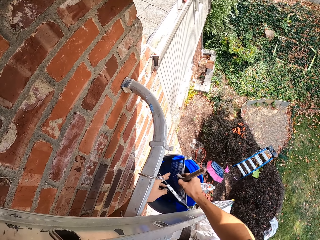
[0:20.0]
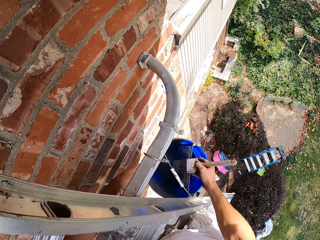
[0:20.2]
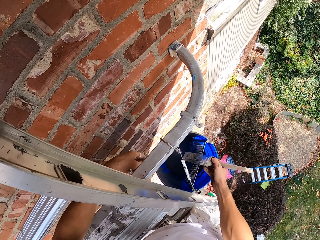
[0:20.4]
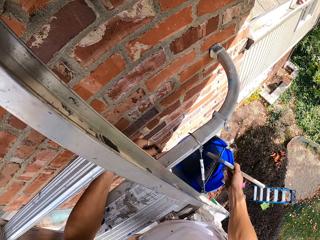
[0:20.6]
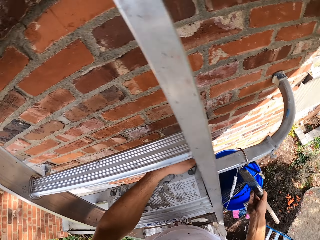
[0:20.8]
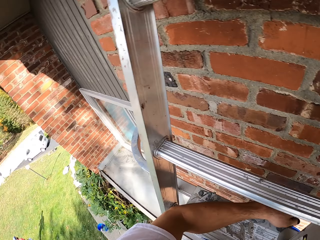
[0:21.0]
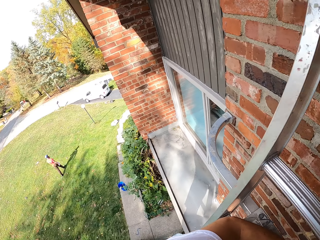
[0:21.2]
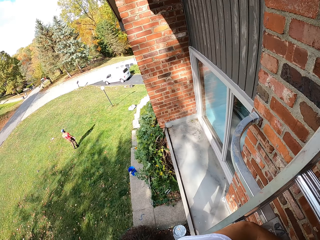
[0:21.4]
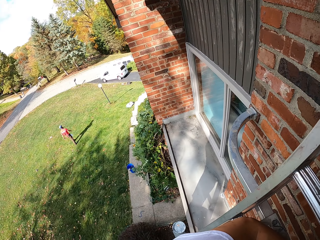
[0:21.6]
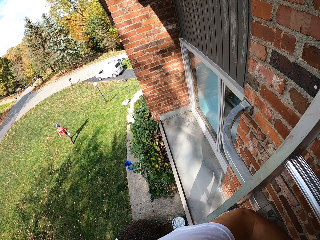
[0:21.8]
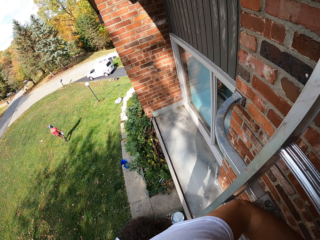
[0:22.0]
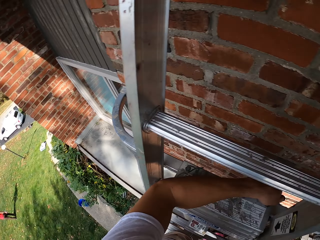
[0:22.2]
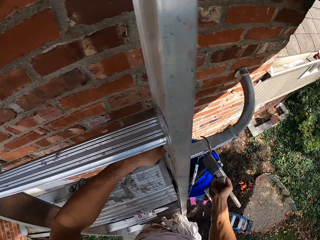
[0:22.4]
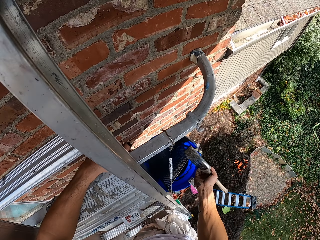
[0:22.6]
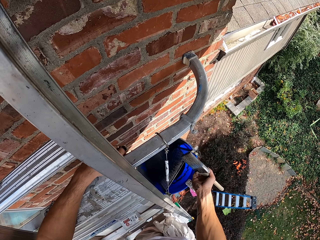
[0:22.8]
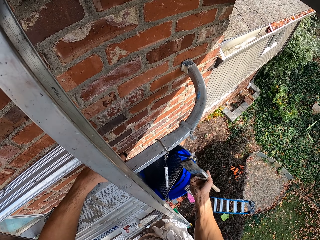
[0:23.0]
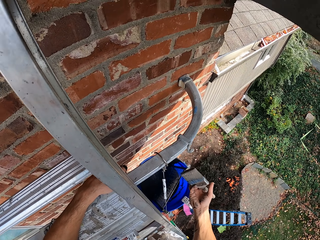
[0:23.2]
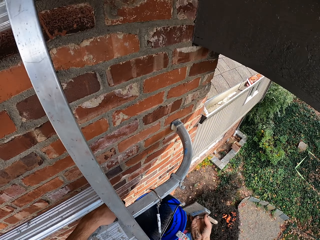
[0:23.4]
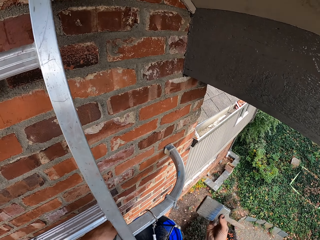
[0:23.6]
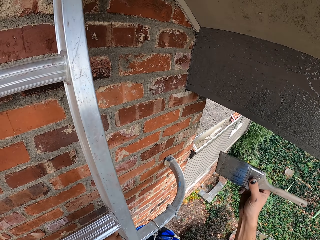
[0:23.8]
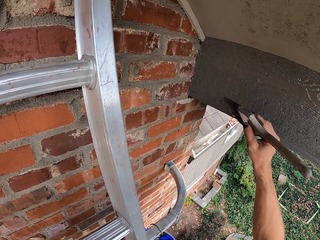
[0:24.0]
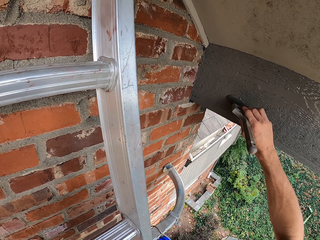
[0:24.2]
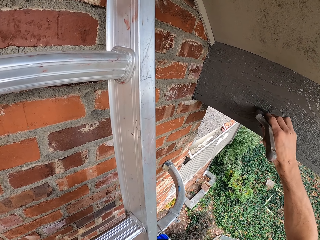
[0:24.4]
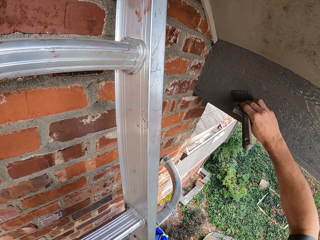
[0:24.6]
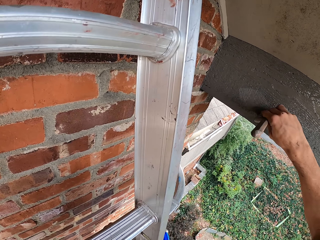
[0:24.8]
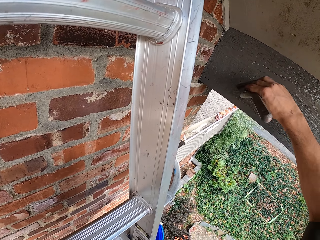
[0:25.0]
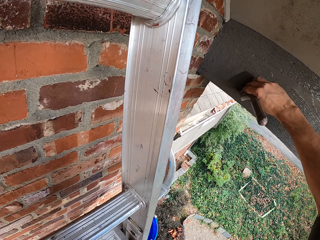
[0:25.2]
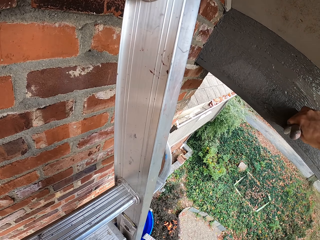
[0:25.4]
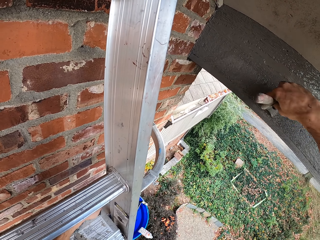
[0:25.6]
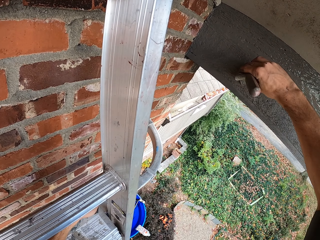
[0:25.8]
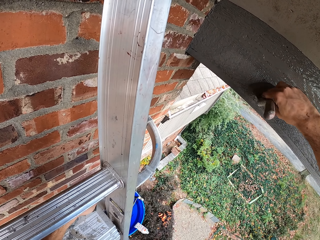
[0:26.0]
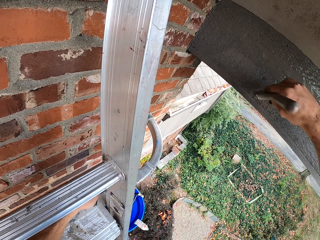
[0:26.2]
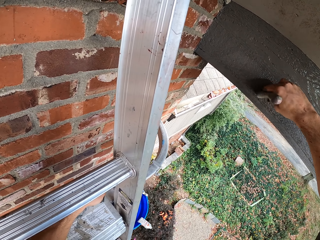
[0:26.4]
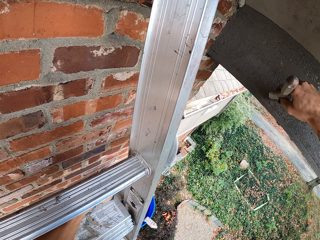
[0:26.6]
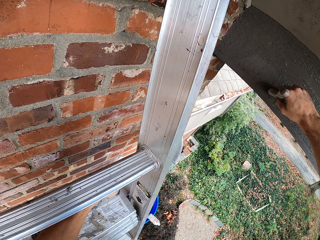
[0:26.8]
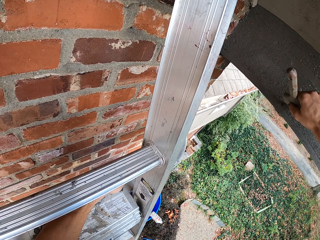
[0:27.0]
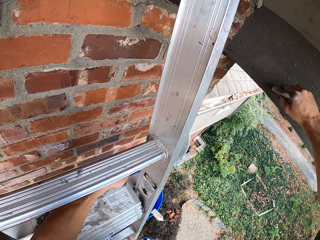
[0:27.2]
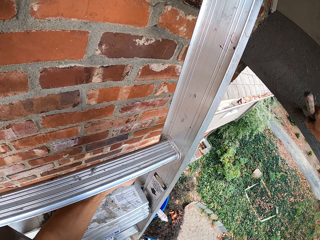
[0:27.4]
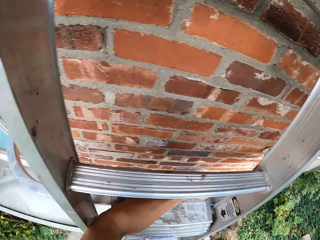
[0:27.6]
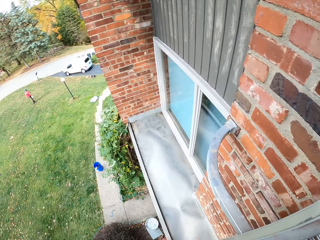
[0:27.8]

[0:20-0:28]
The camera wearer looks around. They paint the wood with a paint brush.

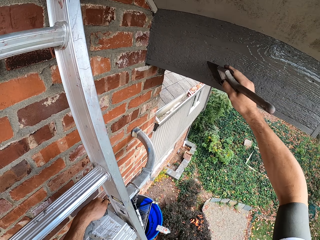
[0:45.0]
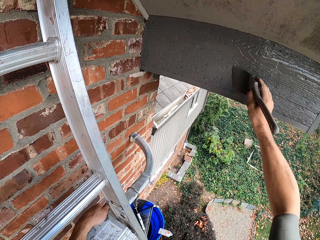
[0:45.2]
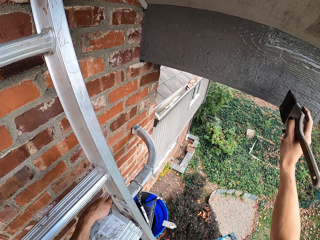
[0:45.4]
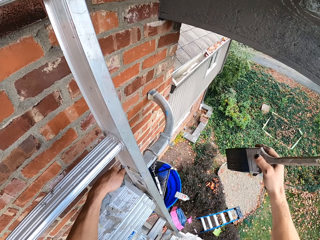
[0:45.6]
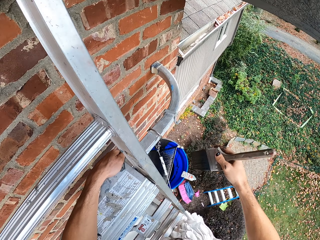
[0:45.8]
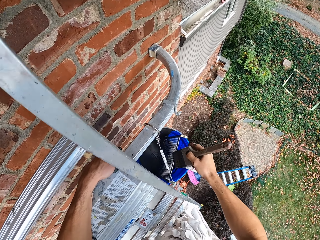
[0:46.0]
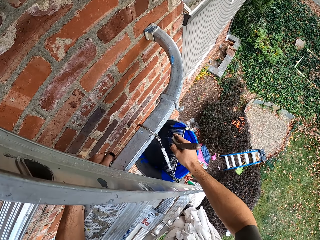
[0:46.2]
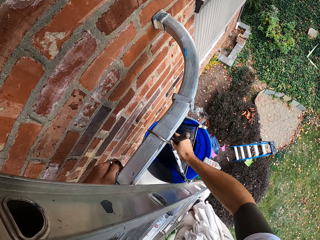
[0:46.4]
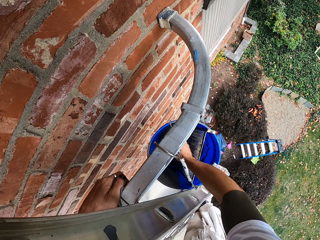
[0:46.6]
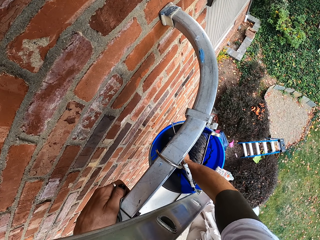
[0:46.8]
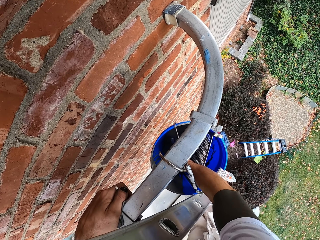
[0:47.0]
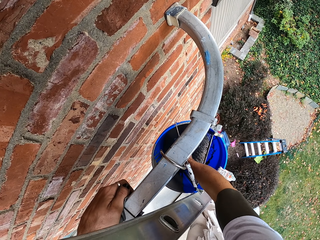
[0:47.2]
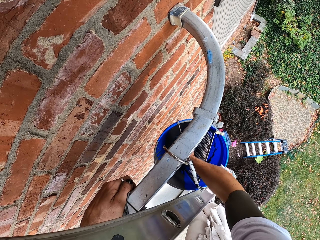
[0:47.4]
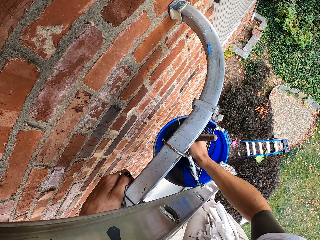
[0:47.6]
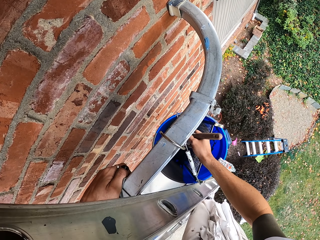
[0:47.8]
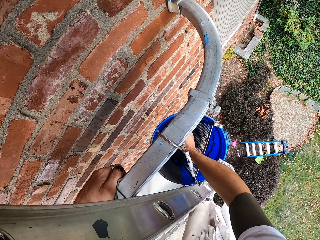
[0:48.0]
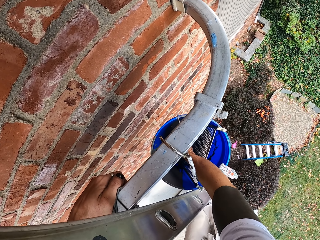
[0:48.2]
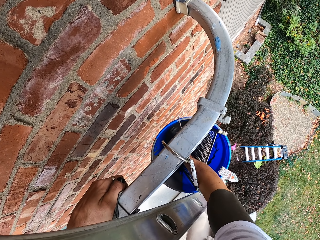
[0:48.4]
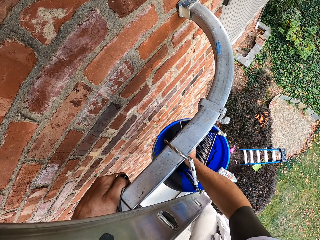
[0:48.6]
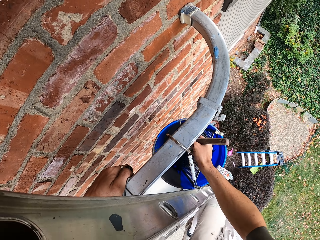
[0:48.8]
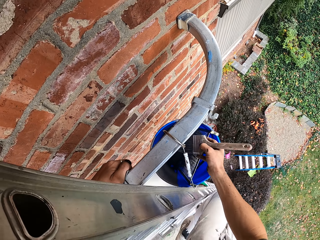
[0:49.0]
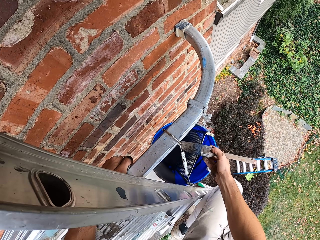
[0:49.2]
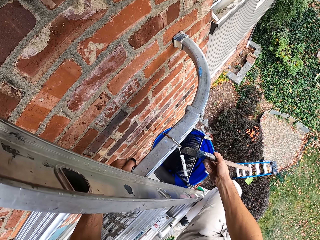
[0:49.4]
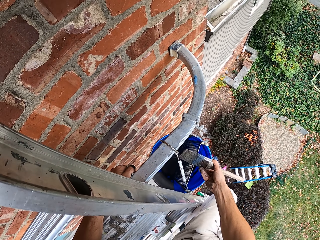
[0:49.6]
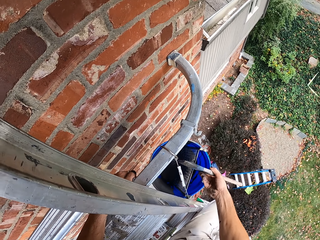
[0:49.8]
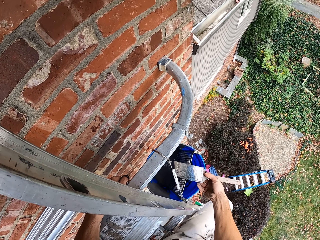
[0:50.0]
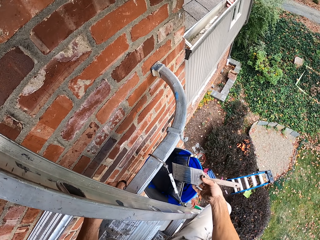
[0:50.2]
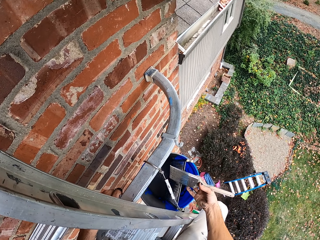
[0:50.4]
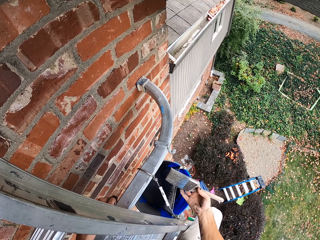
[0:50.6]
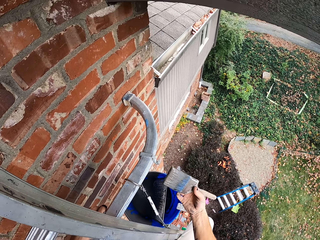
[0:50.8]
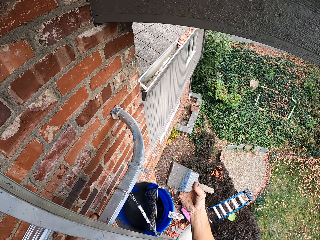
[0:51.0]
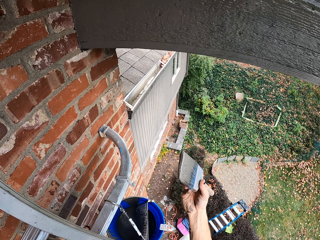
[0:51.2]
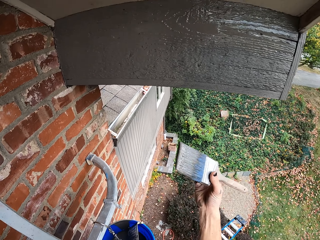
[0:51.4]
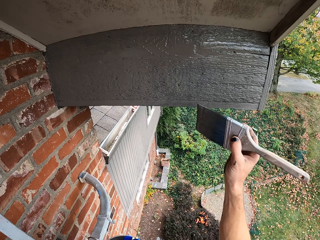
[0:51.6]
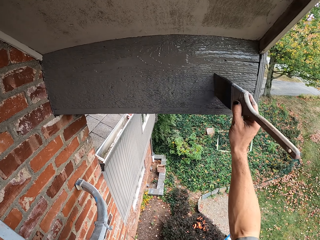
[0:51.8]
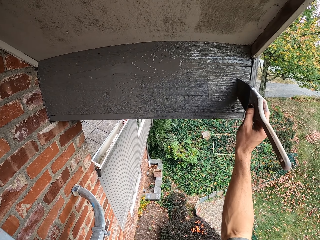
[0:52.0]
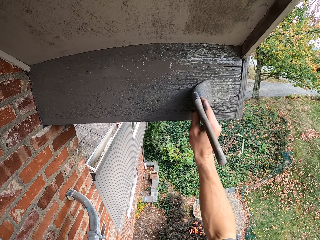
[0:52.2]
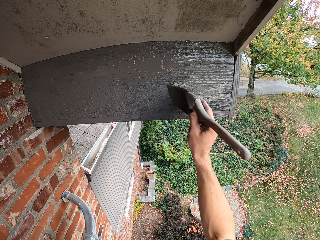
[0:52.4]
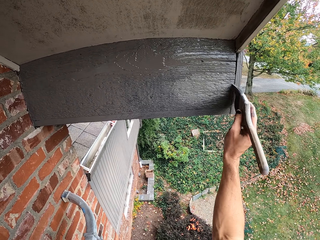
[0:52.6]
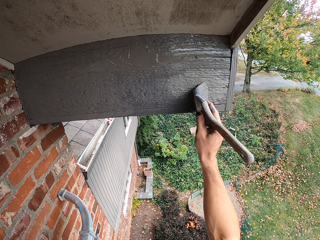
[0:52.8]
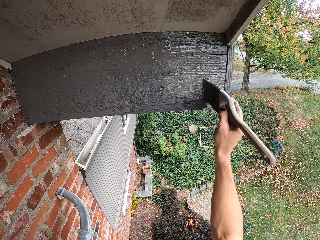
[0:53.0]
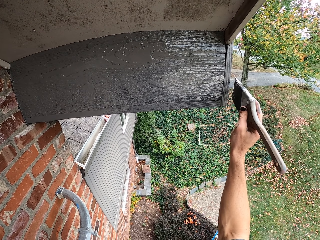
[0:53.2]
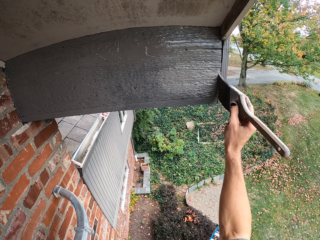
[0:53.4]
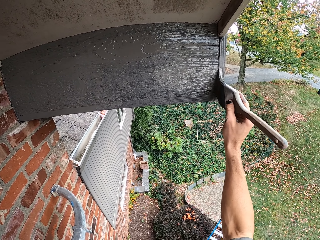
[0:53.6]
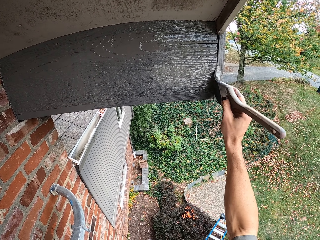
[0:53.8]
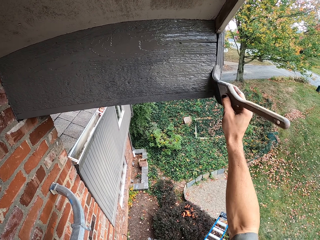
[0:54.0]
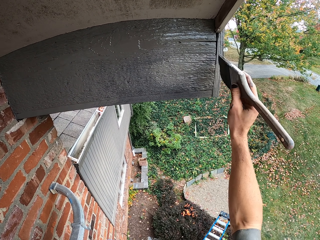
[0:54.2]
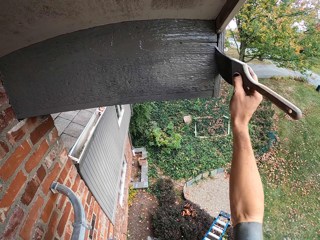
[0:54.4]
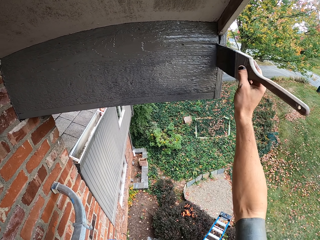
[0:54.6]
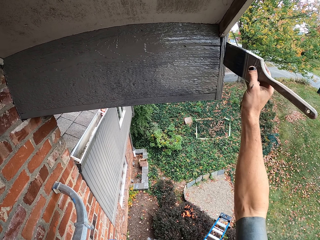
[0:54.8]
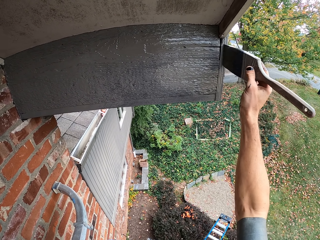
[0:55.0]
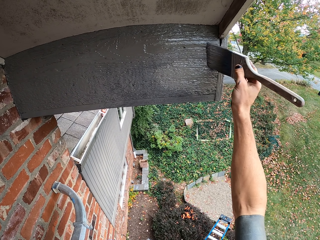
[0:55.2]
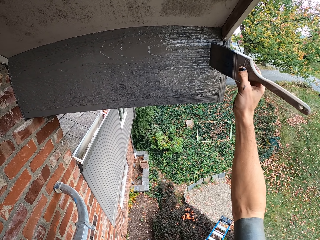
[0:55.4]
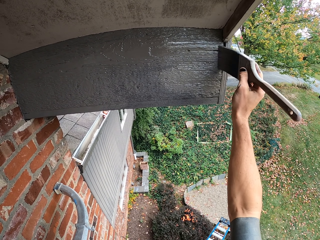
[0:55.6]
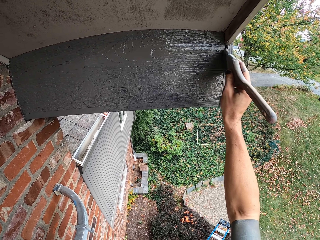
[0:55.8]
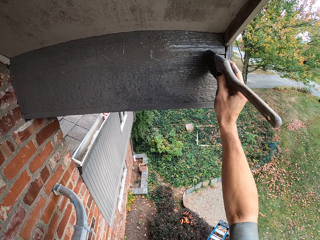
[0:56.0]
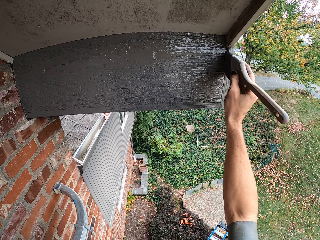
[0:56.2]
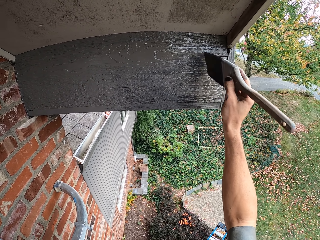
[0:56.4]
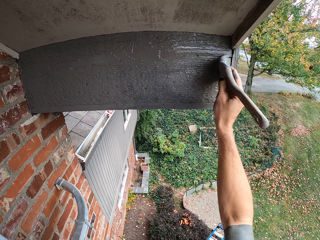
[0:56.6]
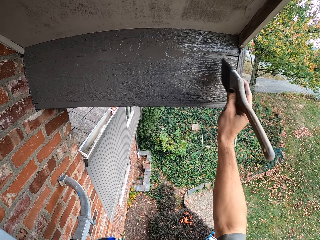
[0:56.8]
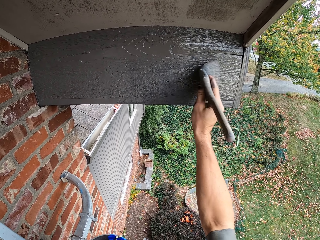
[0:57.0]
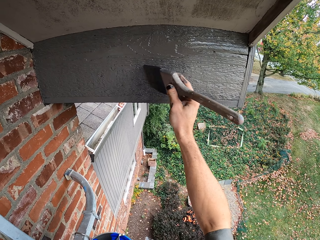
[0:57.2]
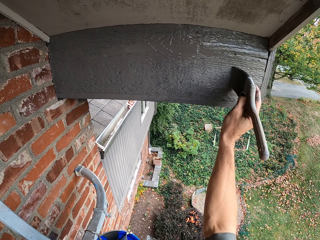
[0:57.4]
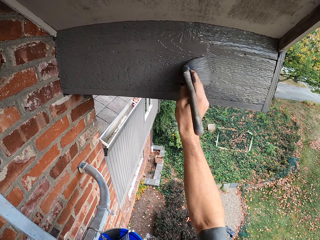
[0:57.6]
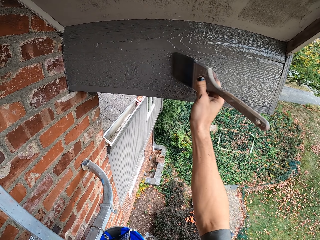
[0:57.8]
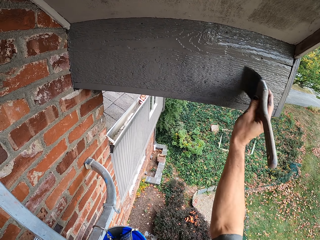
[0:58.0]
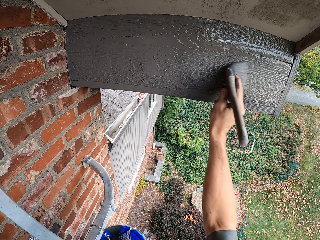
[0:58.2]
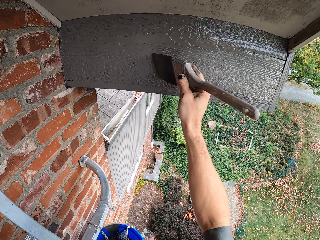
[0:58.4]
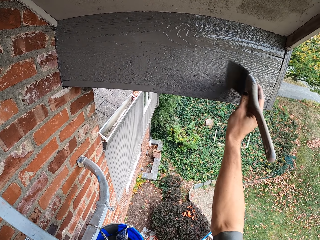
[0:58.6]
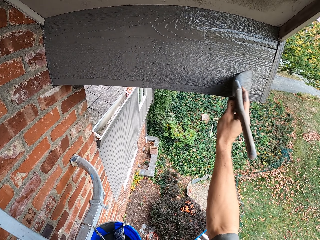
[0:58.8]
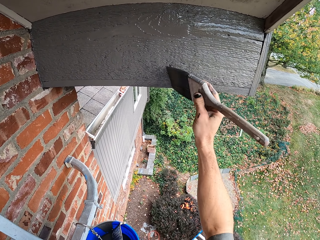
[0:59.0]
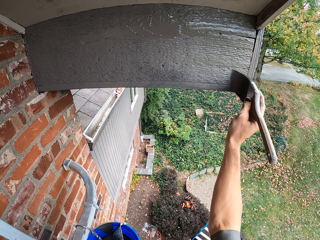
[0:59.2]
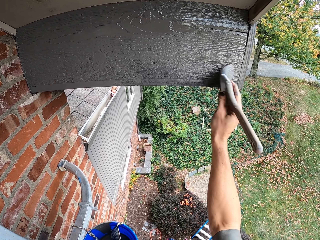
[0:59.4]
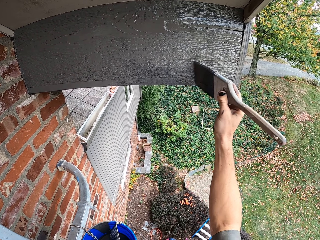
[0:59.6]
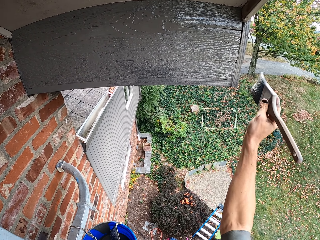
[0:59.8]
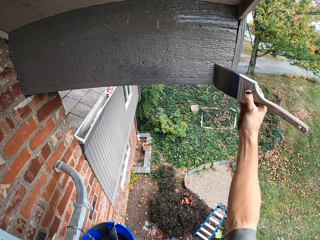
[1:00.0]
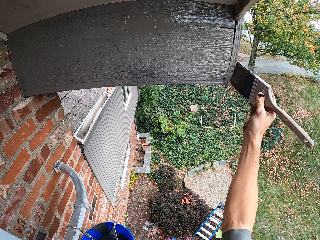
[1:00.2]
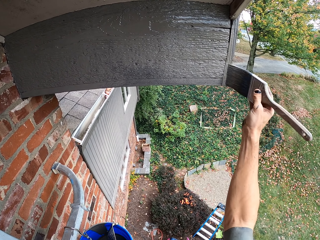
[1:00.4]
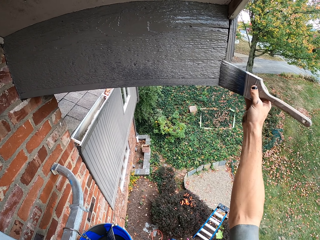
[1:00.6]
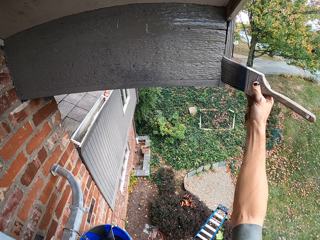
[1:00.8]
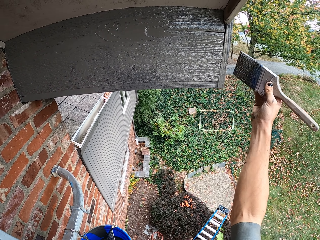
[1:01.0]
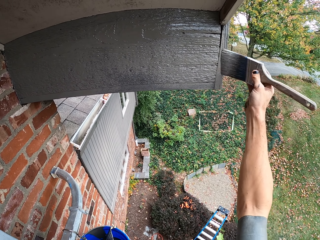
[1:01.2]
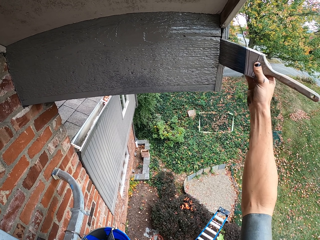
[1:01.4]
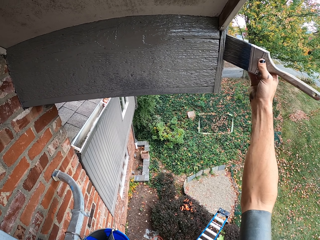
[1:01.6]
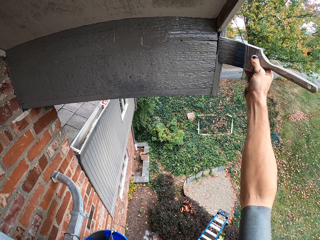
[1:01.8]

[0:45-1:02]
The camera wearer scoops paint in the bucket with a paint brush. They paint the wood with the paint brush.
